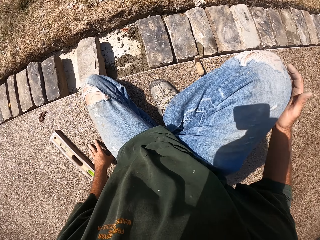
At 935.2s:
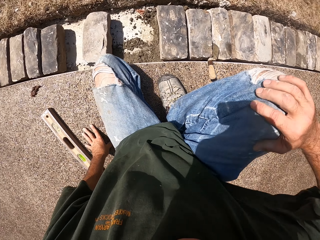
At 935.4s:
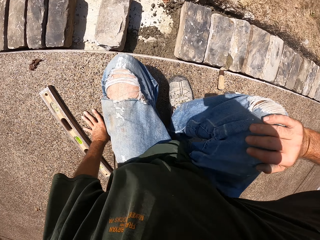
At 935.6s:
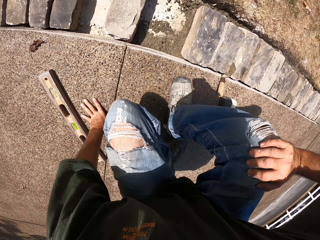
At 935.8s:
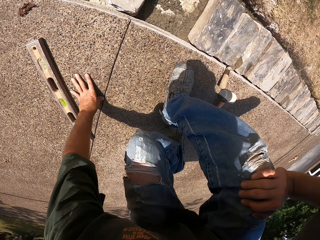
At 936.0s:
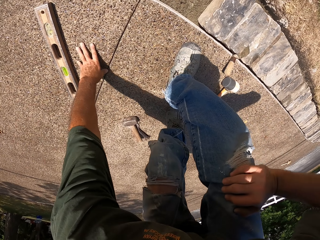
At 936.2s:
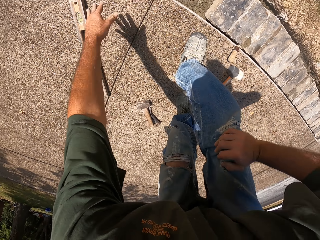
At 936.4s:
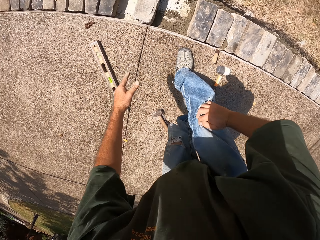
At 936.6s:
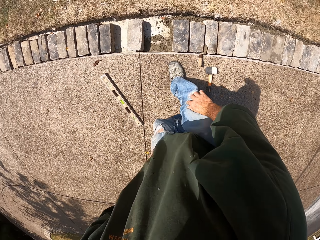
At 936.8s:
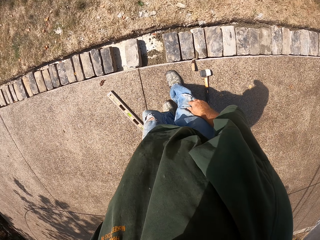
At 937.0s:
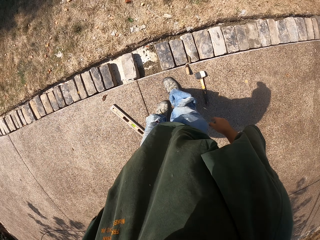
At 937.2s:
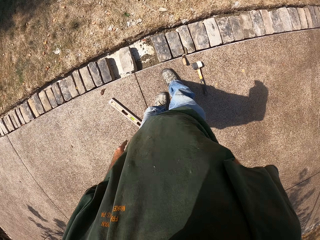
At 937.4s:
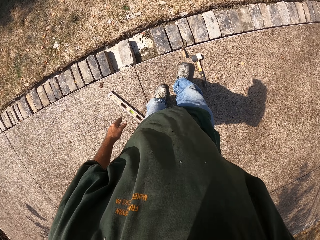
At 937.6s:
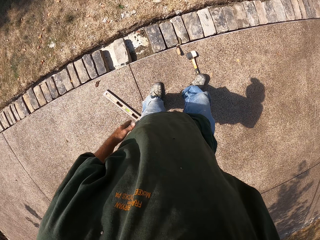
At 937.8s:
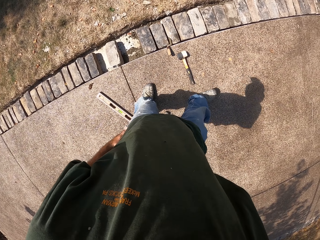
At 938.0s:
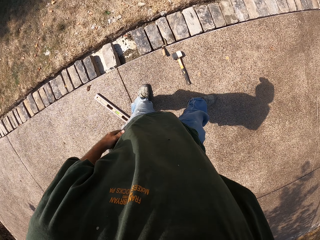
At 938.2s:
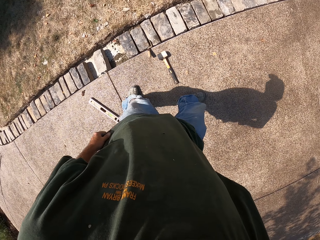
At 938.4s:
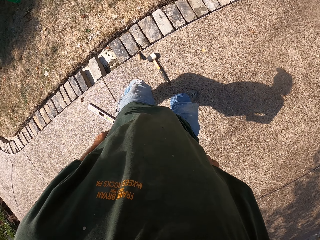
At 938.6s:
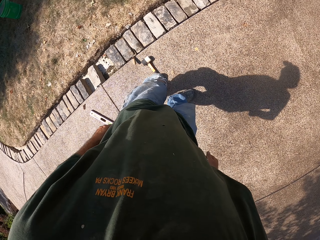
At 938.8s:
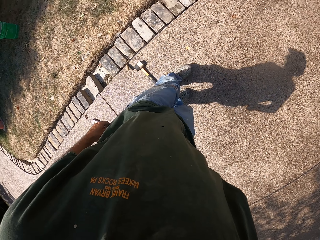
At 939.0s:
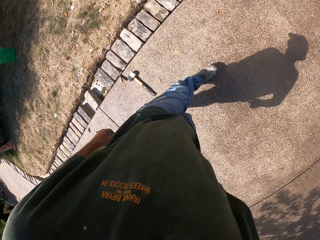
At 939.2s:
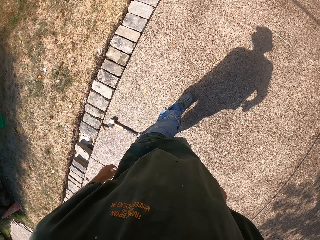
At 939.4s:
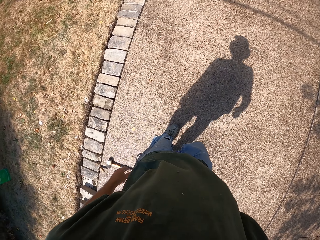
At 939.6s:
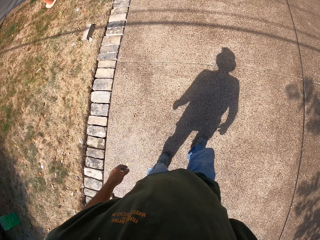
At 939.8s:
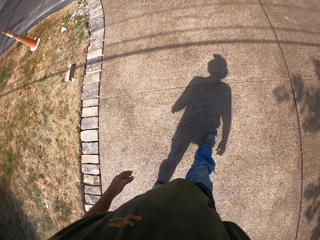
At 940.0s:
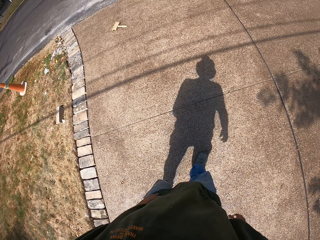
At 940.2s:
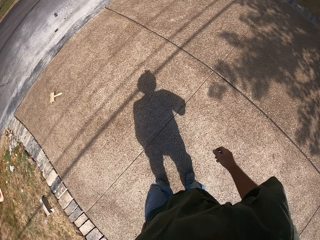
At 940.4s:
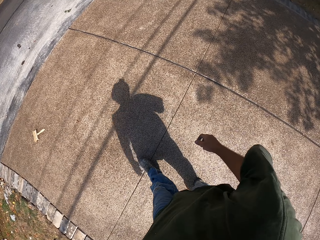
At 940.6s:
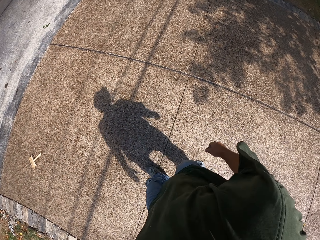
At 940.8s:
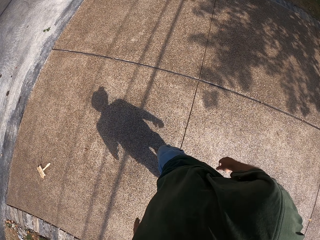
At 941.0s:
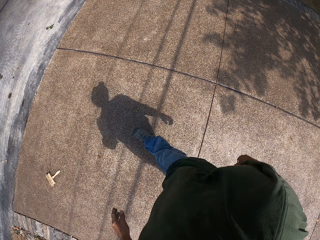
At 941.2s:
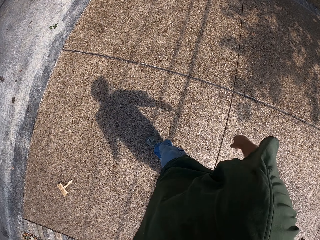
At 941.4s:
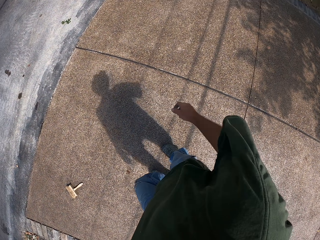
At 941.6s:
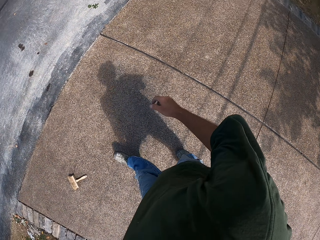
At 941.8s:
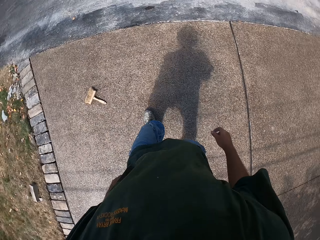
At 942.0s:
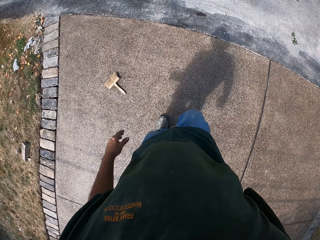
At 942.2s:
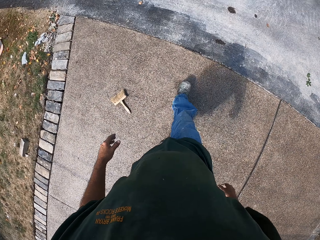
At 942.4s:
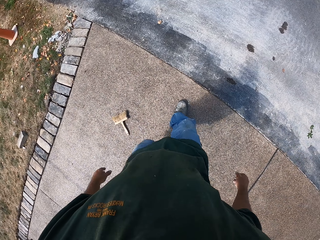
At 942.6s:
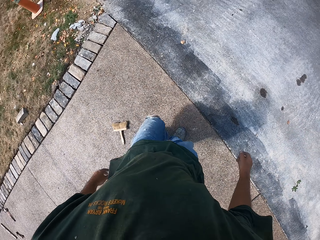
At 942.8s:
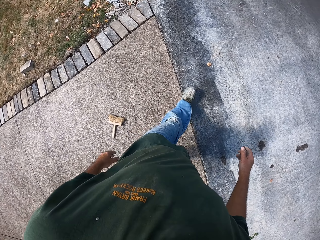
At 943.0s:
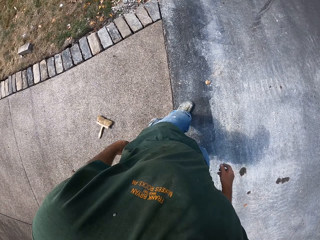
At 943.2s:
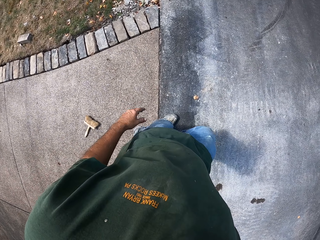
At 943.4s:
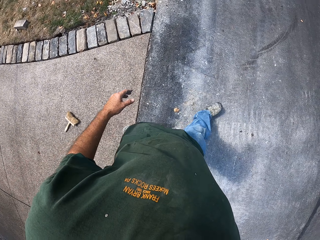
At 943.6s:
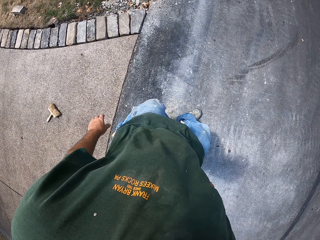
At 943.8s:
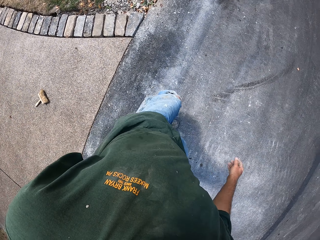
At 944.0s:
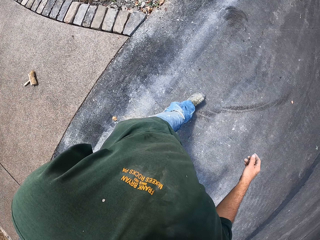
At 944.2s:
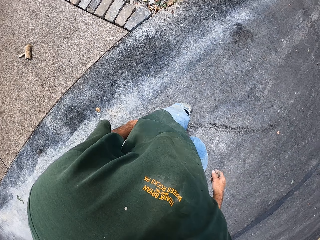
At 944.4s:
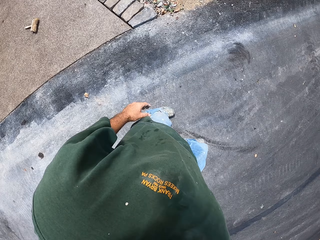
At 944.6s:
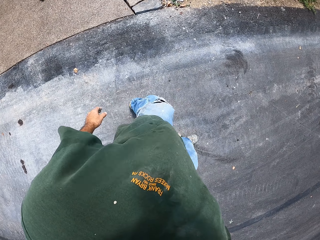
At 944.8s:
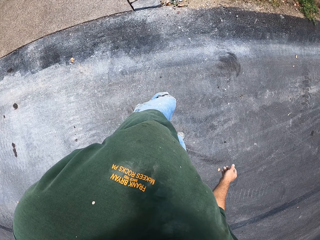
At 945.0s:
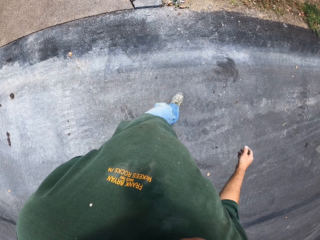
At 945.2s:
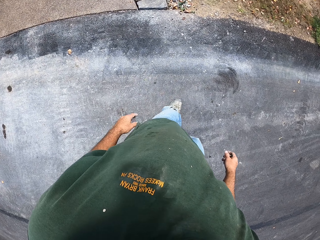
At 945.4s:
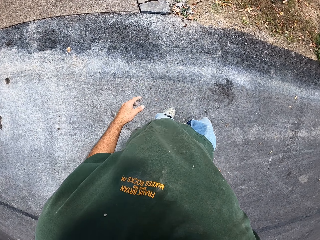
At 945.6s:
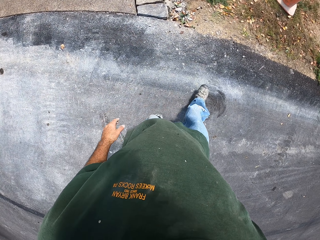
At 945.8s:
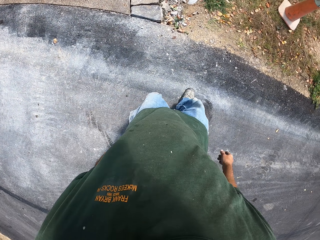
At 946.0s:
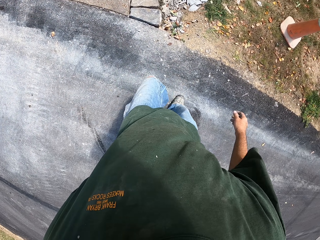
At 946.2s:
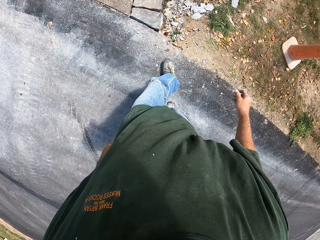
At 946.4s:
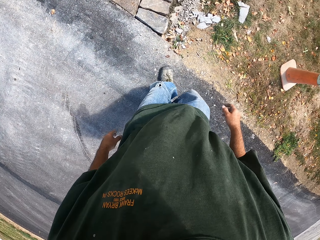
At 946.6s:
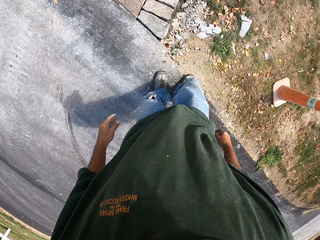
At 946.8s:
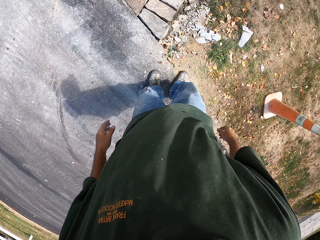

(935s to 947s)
The camera wearer stands up and walks around the compound.

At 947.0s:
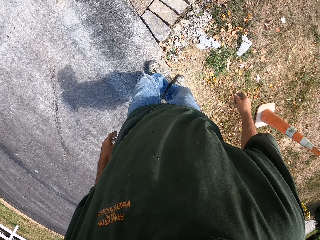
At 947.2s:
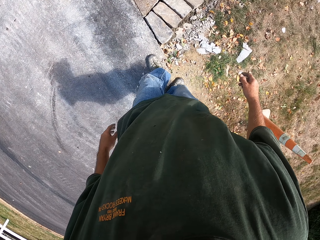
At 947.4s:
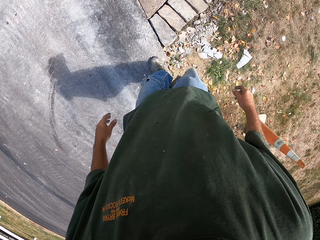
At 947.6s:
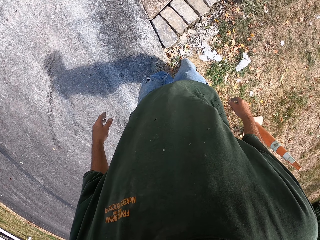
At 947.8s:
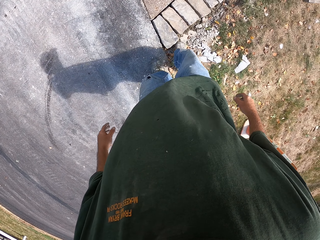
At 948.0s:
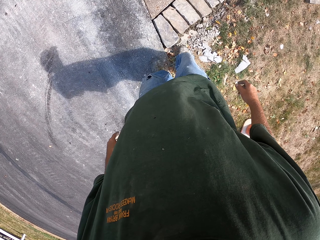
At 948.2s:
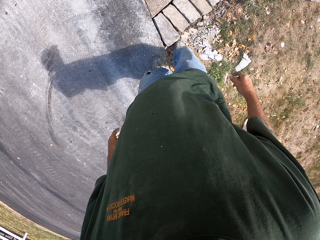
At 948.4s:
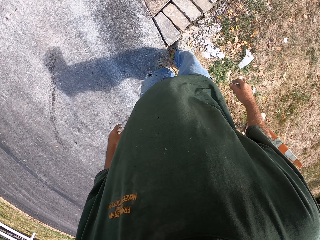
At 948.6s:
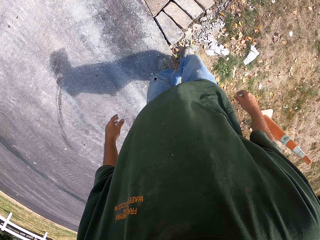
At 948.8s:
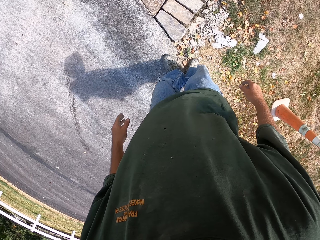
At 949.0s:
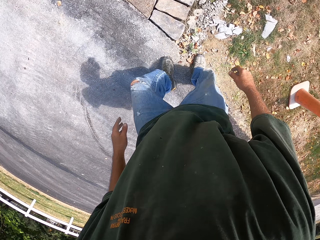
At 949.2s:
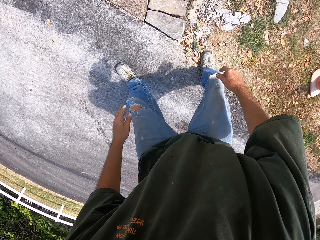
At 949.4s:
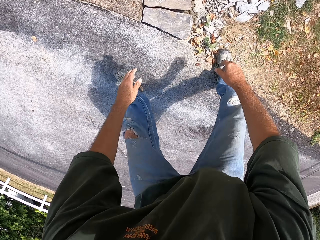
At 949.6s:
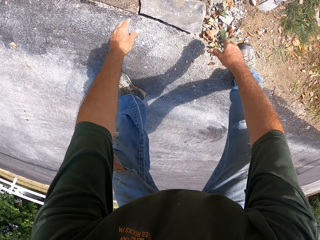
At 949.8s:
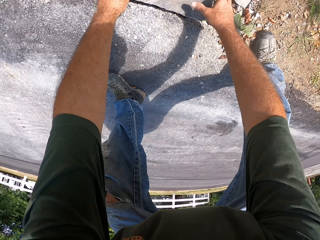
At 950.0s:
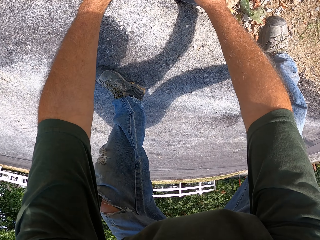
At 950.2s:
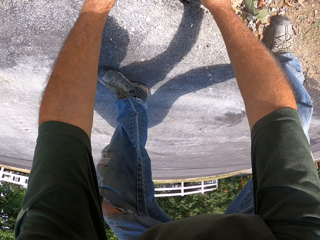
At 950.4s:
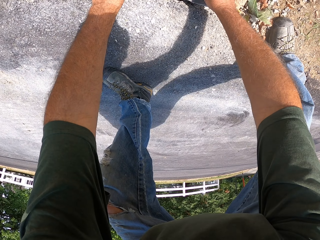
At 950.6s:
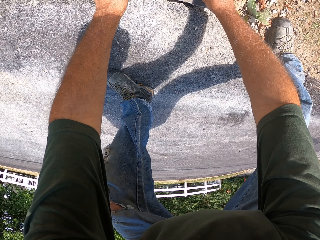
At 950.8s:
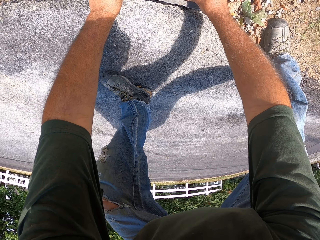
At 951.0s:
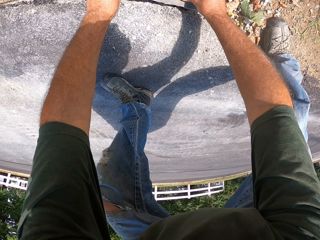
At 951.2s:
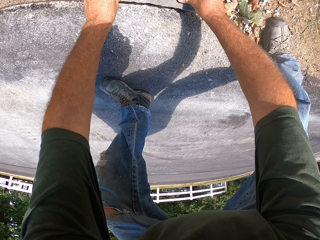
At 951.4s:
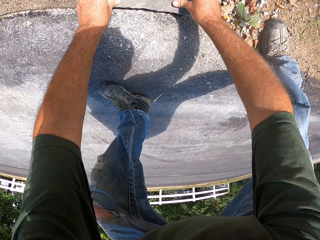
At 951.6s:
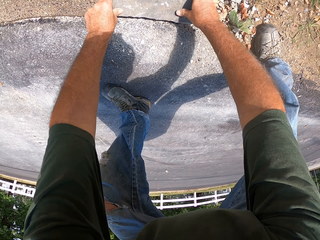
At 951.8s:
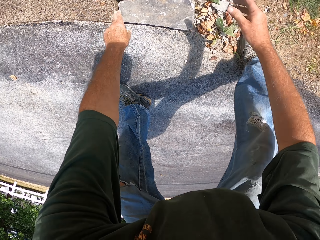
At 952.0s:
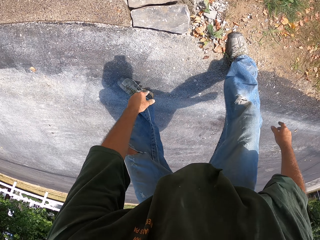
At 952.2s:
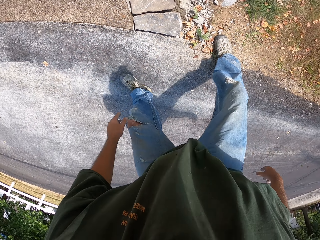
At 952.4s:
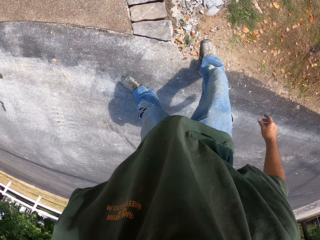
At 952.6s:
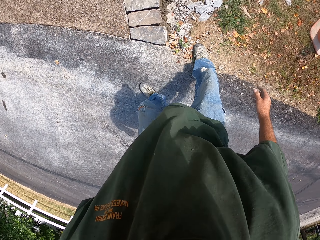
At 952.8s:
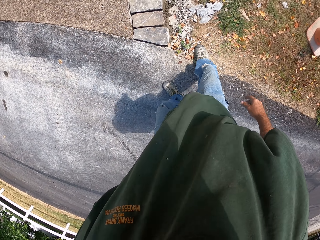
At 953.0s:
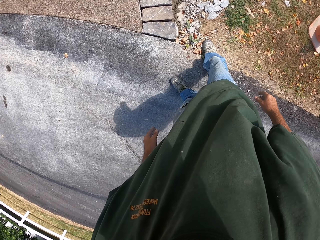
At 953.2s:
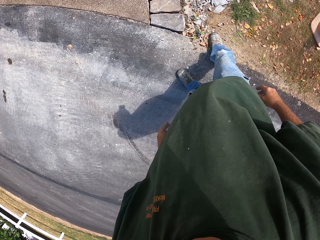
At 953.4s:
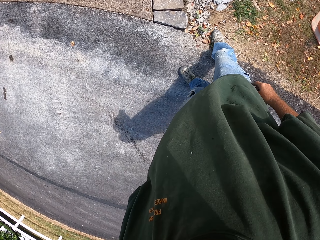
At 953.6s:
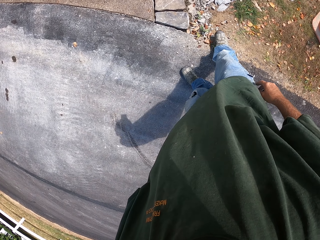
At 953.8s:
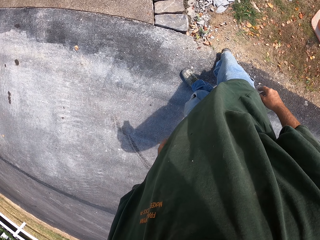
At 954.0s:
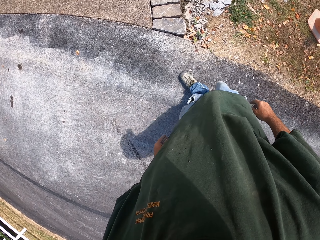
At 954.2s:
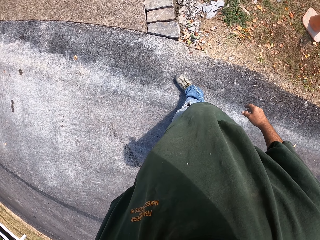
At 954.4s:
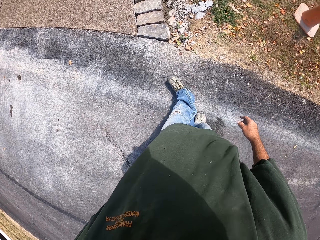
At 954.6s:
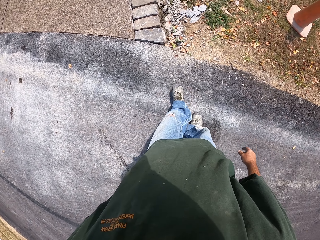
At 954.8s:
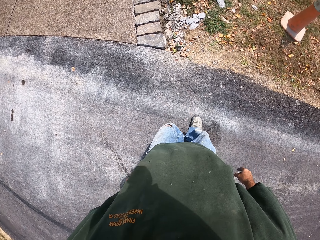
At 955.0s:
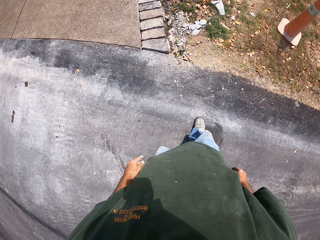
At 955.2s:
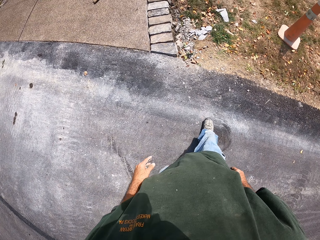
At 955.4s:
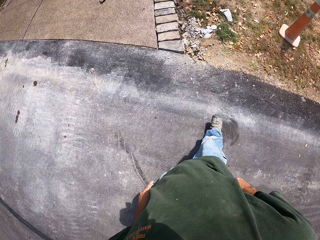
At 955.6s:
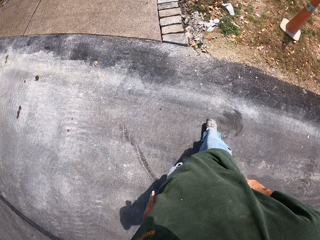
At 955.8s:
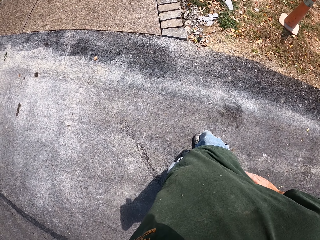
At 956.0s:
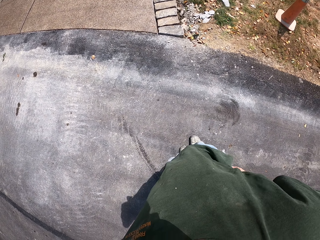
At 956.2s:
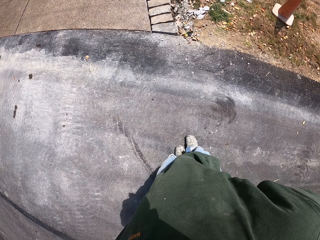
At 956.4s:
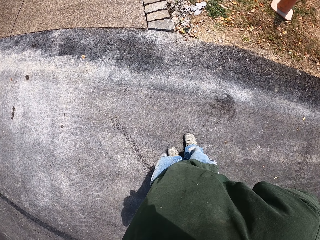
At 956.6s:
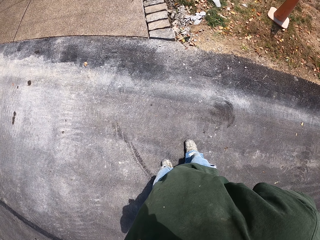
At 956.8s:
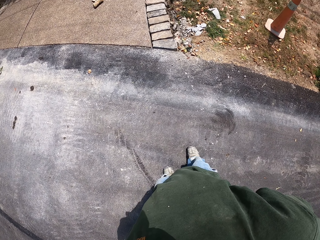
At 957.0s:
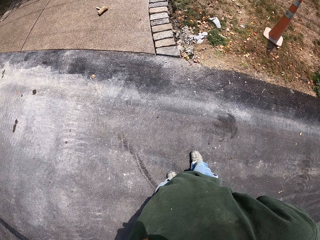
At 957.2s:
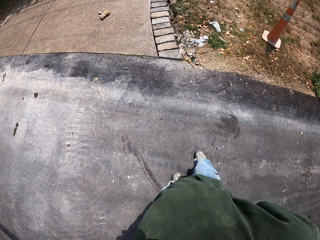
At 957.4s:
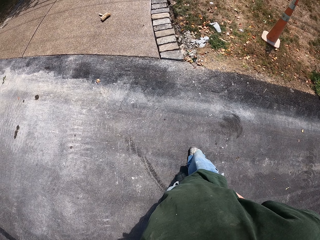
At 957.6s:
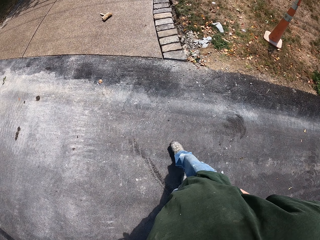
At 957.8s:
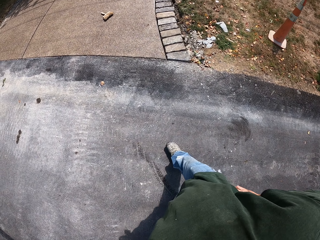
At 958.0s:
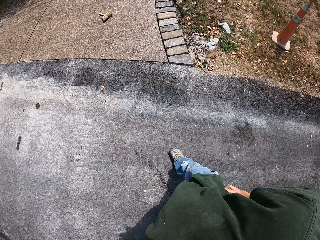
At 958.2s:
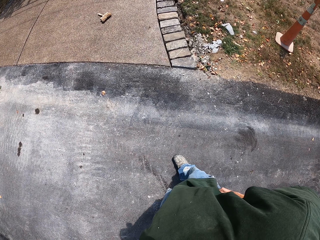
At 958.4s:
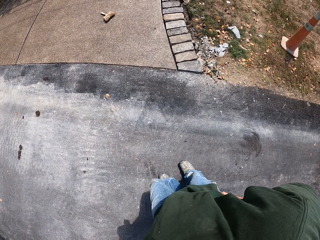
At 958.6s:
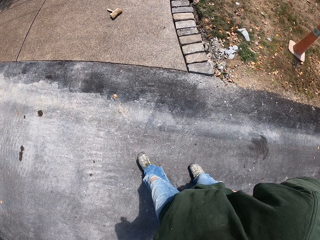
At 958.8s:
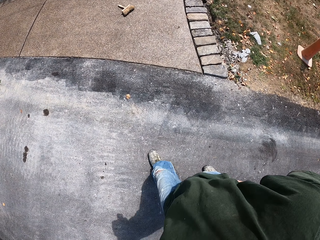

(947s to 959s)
The camera wearer touches a stone. They put the stone well. They walk.
